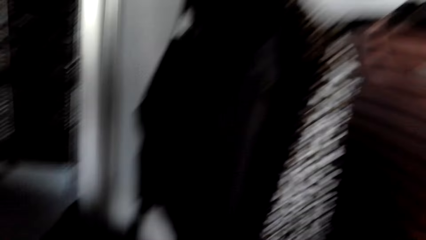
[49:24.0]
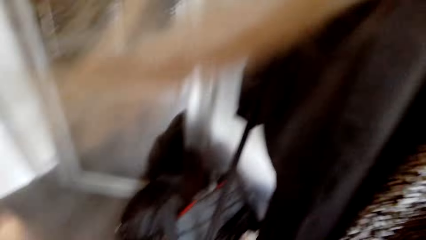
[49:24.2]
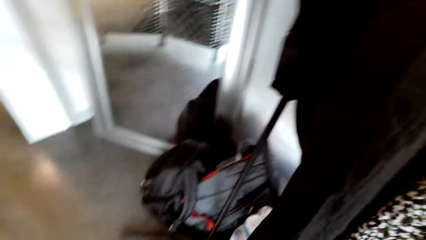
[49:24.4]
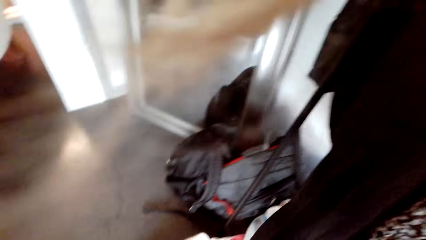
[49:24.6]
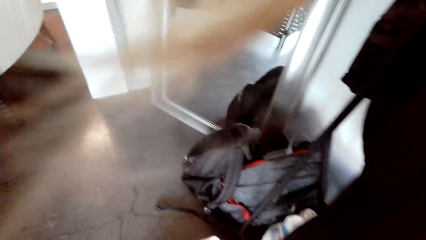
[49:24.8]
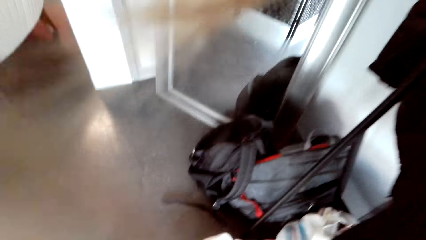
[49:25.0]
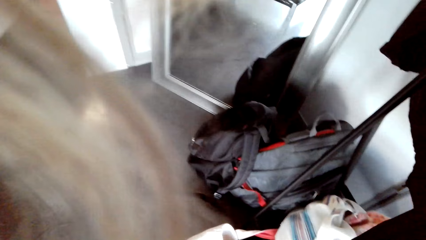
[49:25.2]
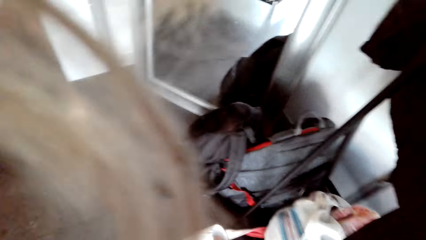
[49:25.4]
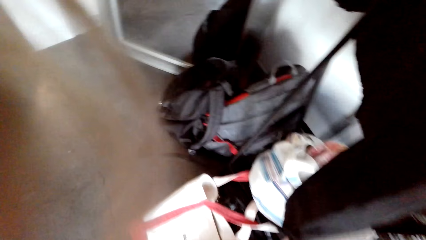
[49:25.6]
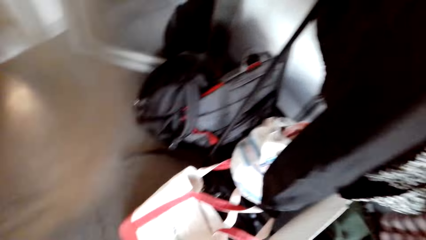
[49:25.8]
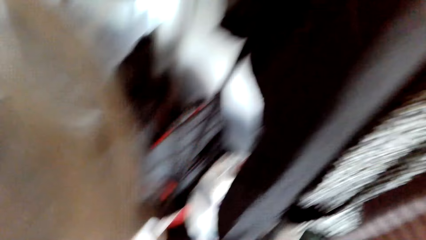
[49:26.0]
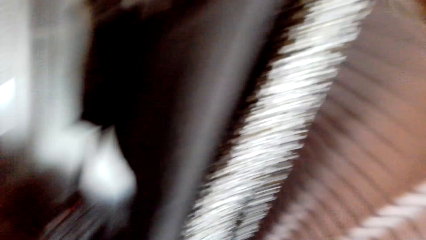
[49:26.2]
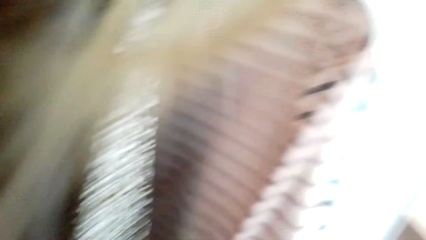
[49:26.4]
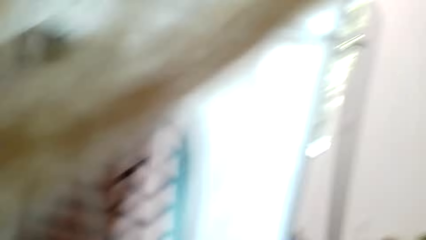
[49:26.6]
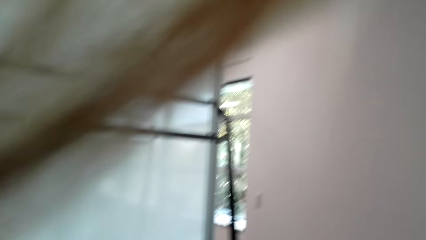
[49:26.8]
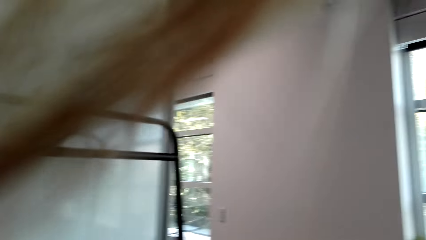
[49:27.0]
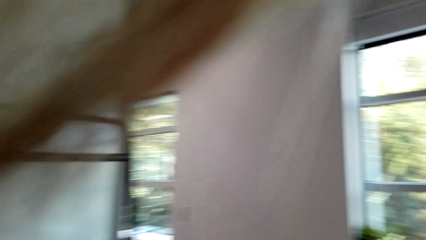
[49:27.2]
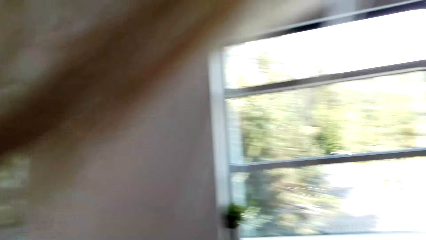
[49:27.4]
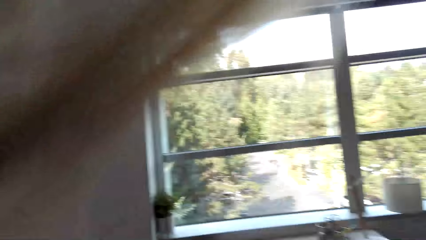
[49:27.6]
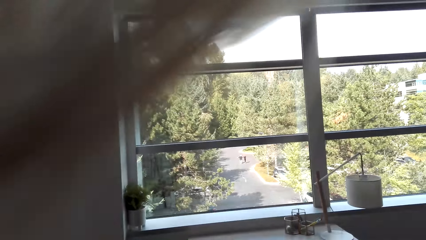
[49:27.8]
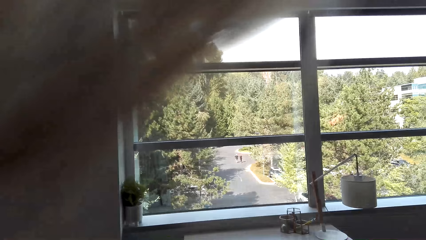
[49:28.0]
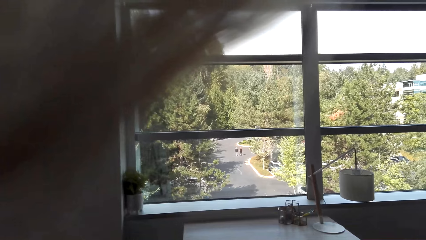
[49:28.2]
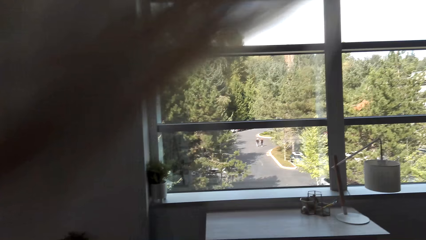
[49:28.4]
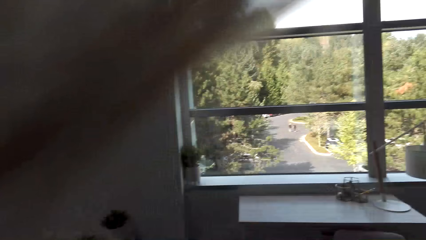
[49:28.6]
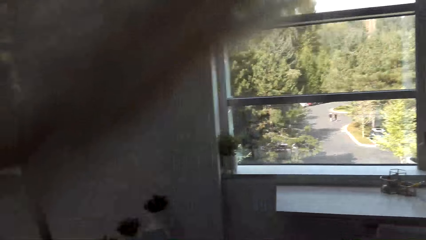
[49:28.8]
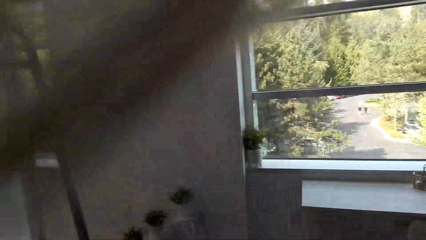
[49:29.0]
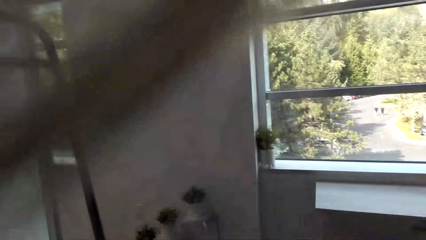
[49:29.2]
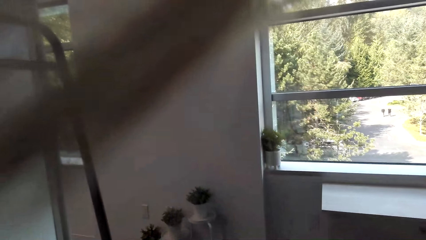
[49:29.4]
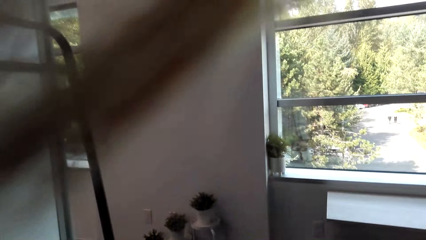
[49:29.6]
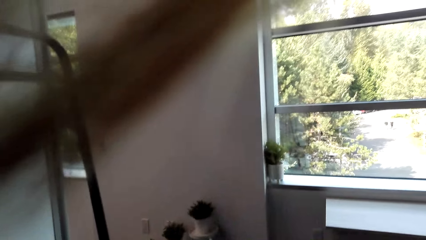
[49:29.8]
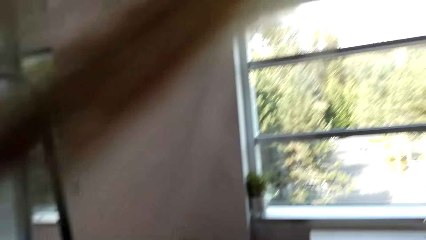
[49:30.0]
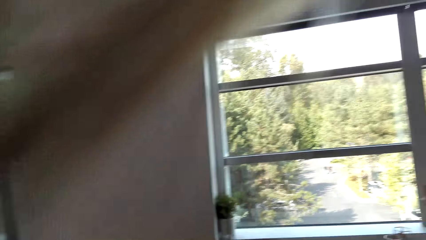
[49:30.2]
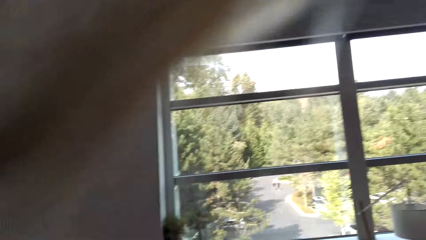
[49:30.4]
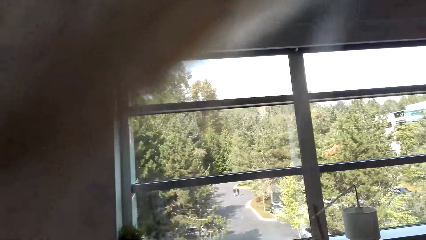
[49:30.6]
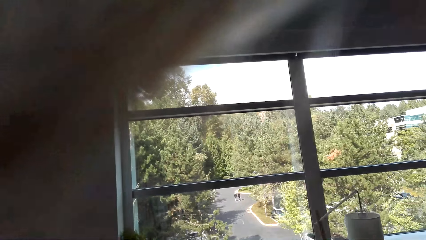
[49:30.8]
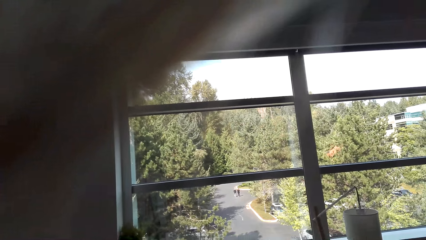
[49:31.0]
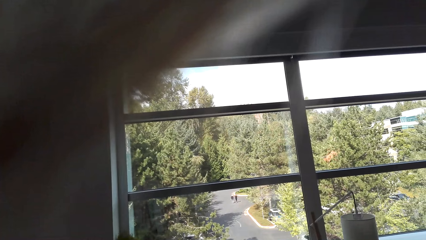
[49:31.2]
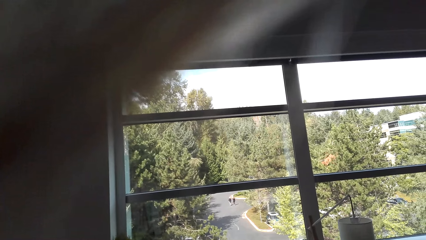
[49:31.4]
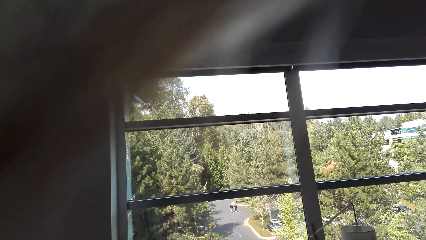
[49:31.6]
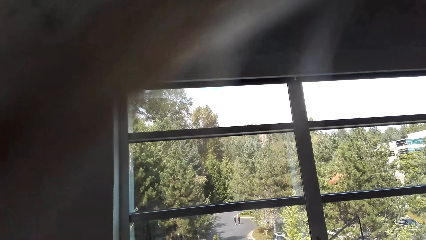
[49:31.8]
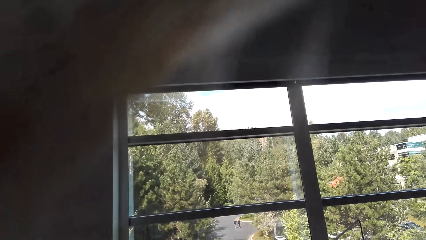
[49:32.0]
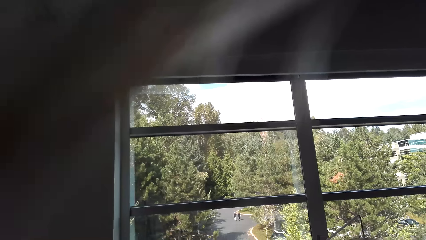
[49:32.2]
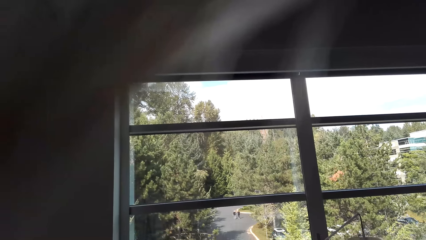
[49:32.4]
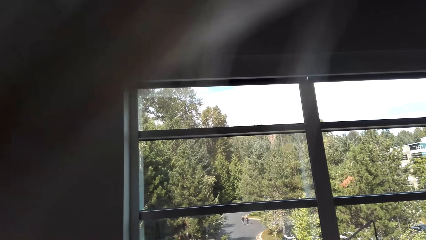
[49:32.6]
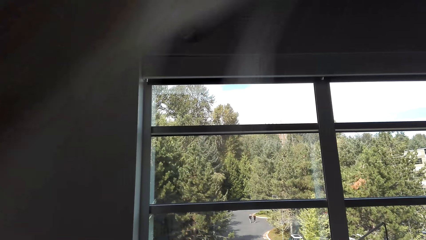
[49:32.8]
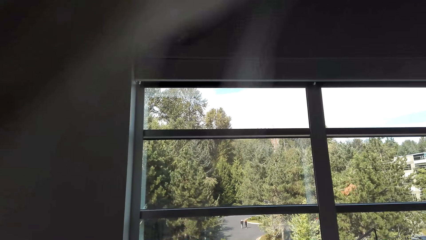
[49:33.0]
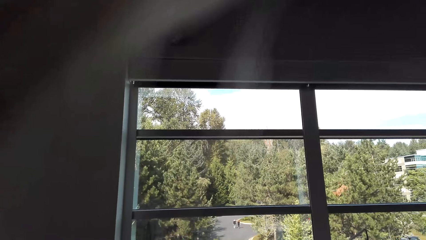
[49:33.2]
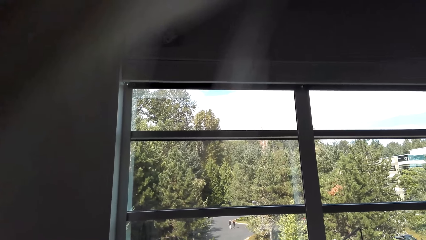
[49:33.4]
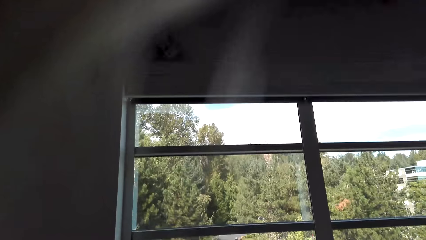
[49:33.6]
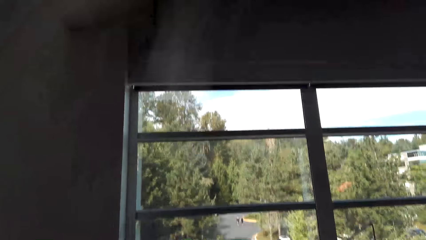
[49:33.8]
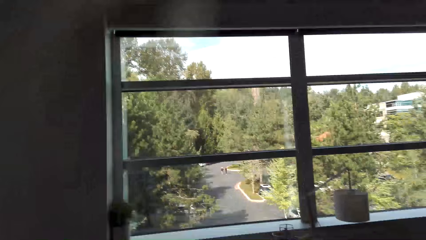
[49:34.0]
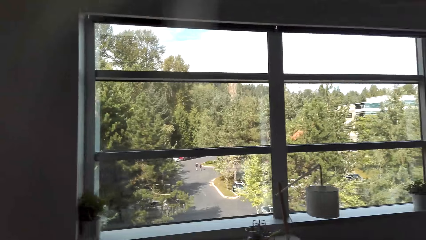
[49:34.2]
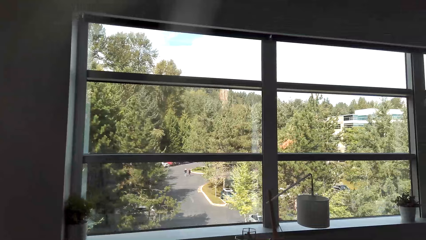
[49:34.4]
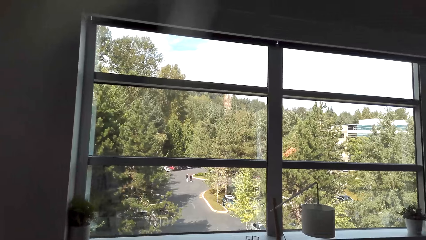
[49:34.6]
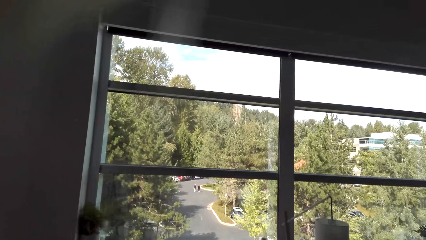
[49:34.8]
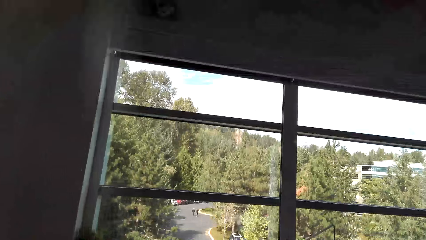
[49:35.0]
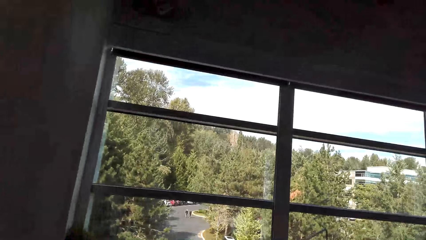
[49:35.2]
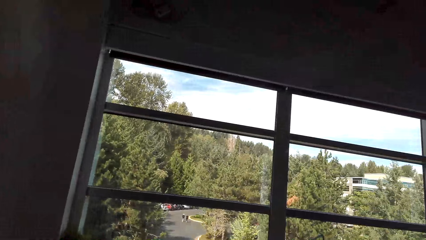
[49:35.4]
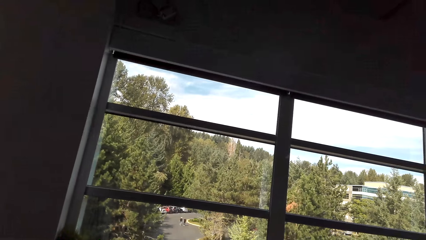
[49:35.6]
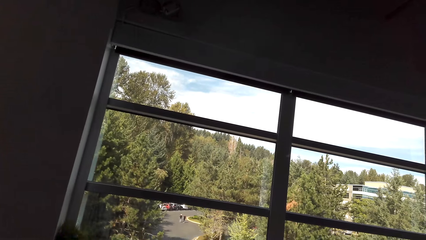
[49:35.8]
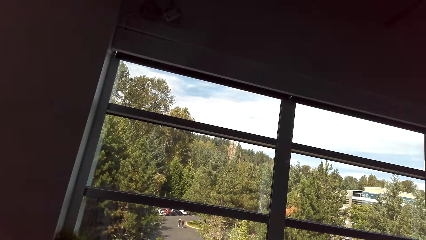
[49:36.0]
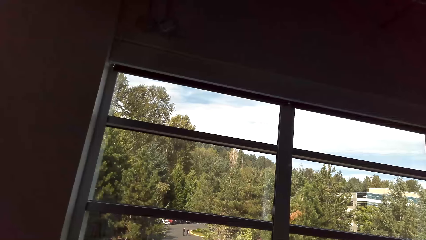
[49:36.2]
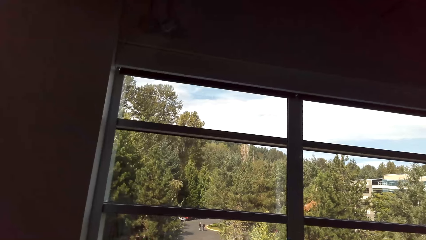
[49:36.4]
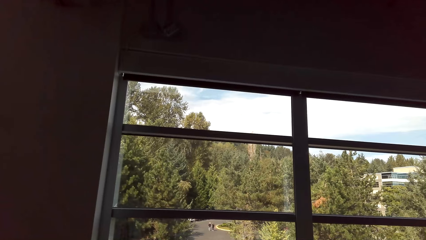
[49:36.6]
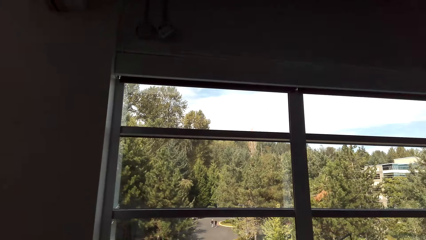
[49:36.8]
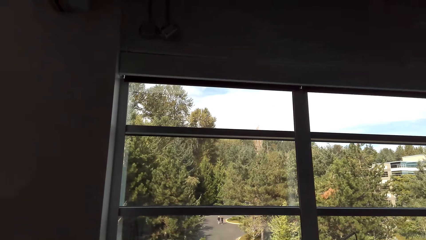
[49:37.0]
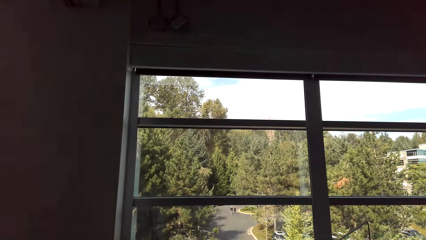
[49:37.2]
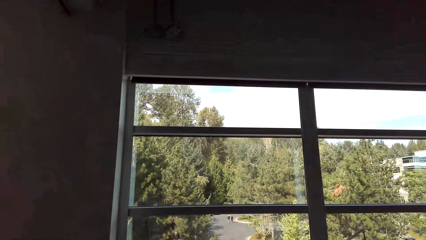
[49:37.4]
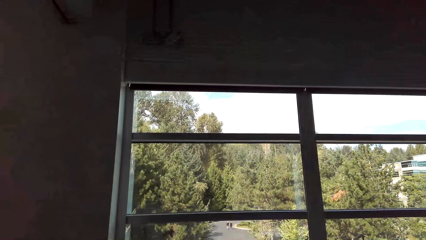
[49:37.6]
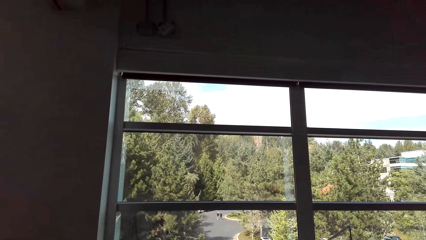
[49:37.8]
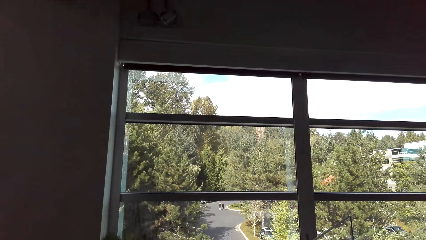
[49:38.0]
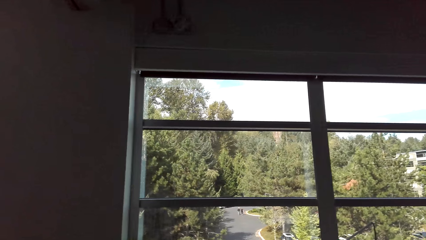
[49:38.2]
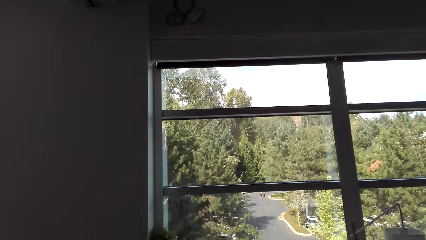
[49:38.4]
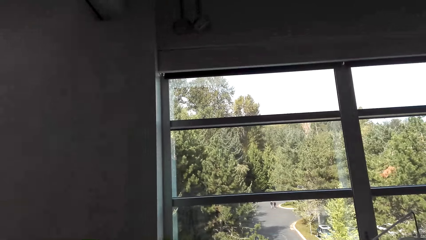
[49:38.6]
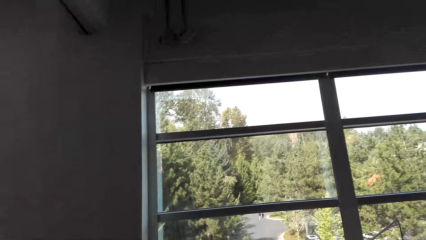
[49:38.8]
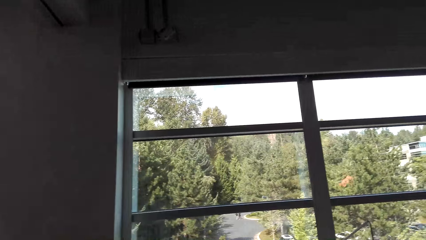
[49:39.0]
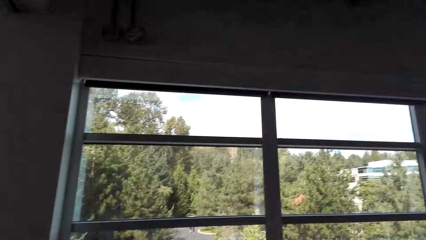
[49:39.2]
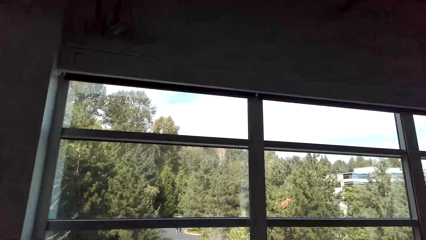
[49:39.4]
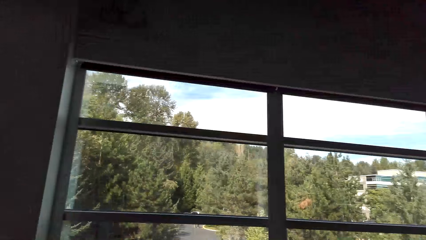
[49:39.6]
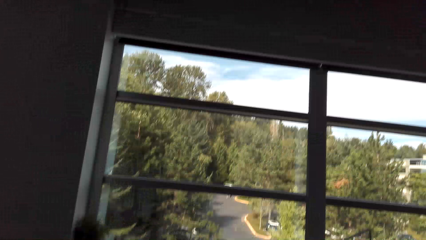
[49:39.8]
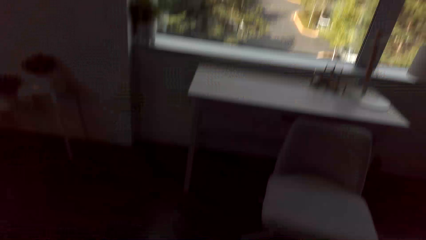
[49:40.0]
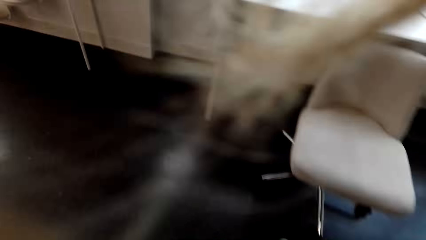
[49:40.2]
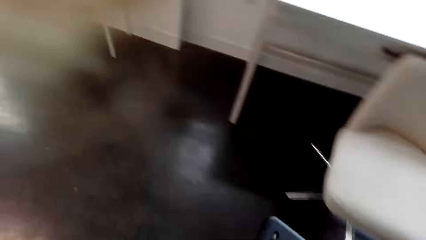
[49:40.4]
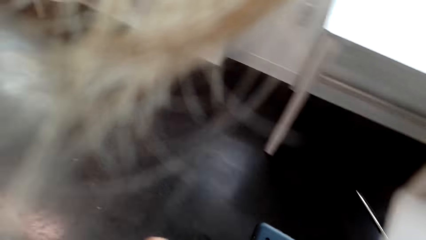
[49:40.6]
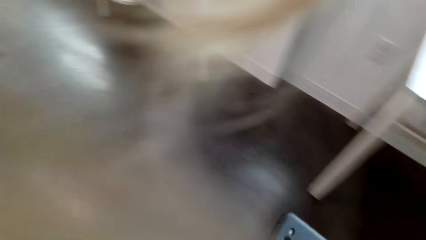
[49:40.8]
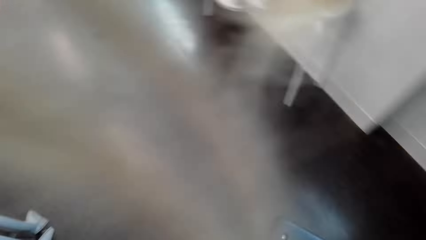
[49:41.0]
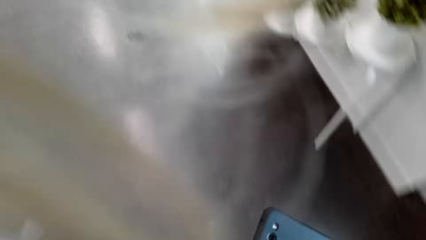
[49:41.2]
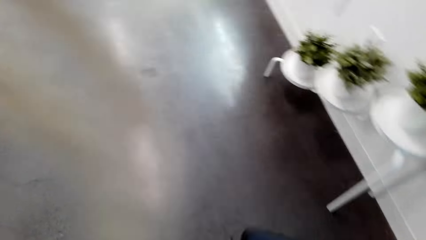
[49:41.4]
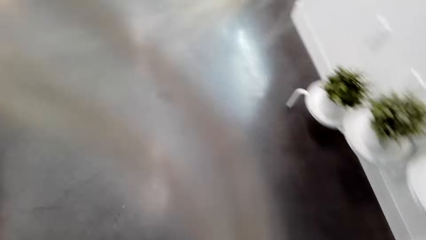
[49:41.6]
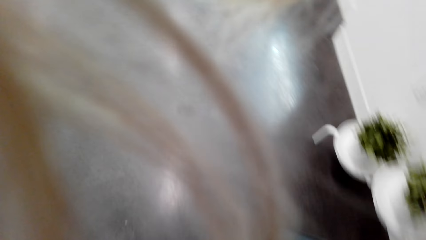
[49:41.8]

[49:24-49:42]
The camera wearer looks at the bags. They look around the room. They converse. They walk in the room.
